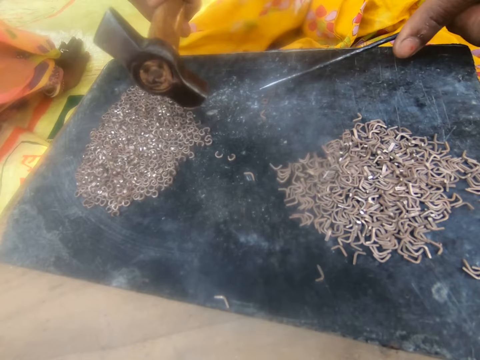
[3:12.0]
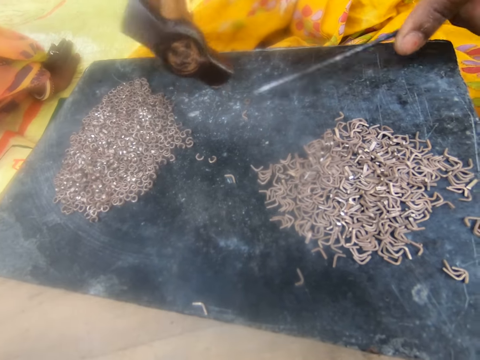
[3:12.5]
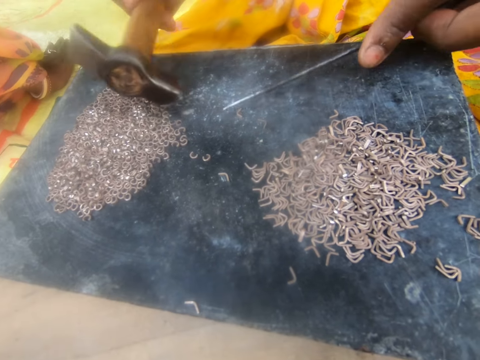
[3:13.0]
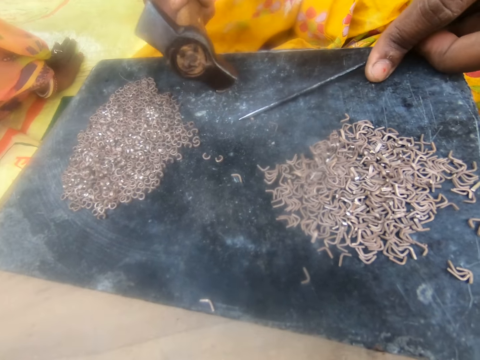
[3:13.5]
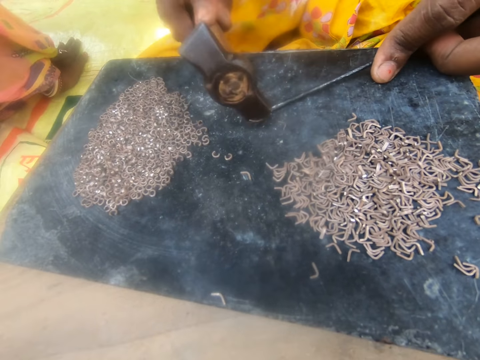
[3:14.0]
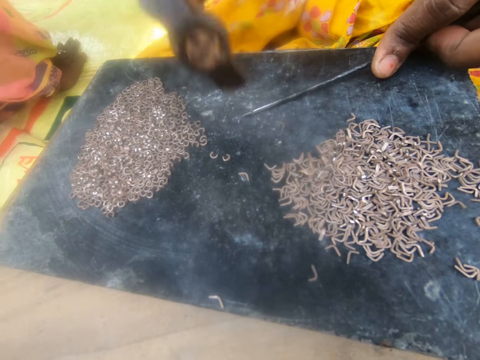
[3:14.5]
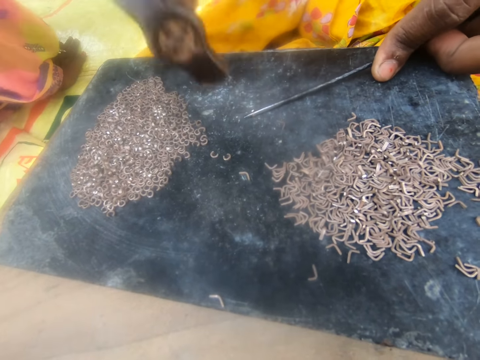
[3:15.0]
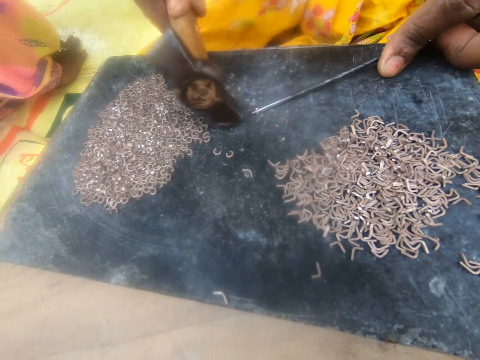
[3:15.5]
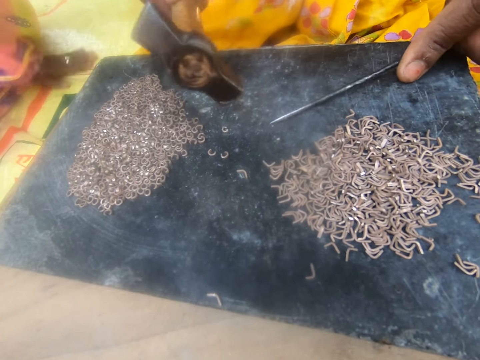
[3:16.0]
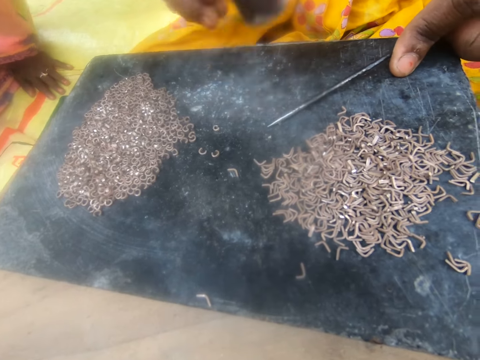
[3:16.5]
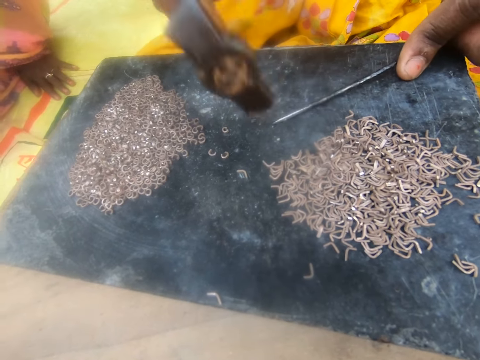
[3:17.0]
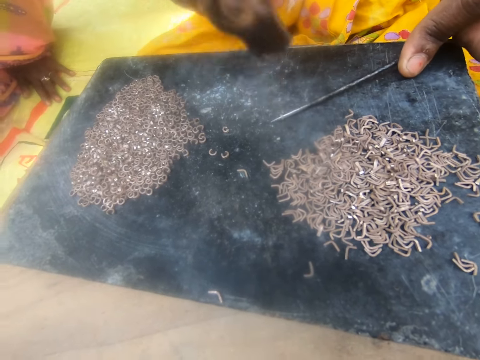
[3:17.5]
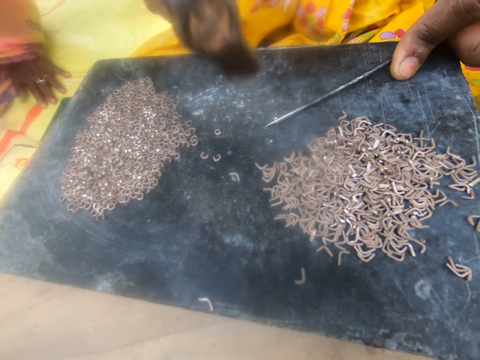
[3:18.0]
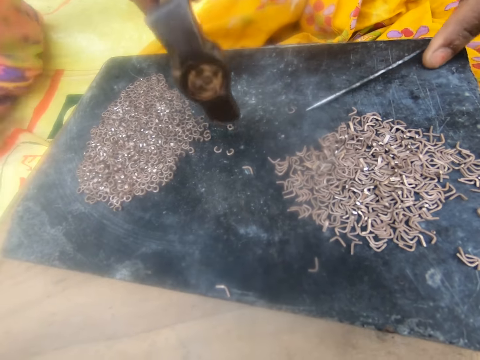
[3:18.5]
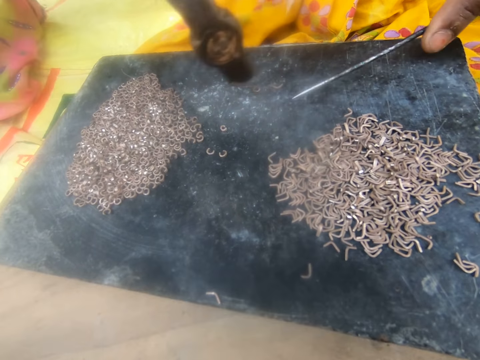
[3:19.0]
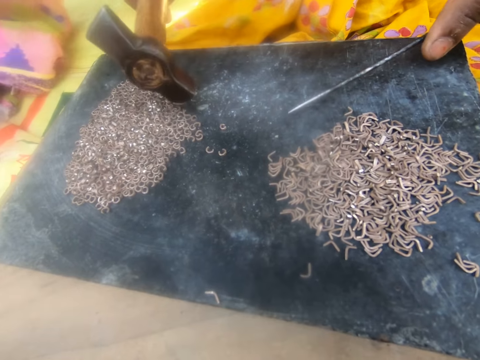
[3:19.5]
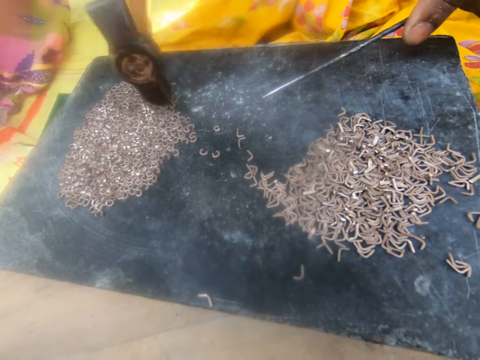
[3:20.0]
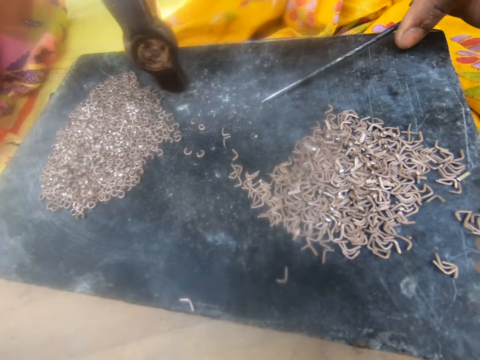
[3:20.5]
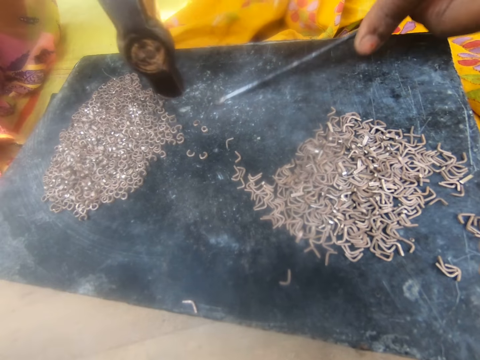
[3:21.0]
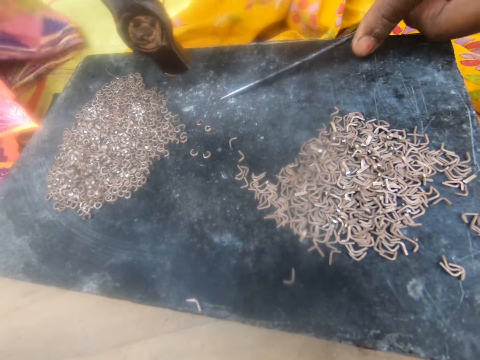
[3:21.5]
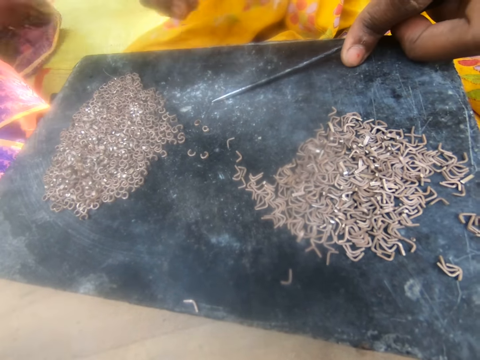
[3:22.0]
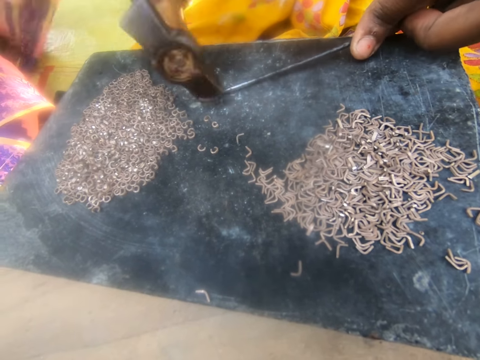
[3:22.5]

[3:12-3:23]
A lady moves the bent pin on the board with the hammer. The camera wearer pulls another piece of metal. The lady picks a pin on the board with the needle, presses the needle on the pin, and bends the metal pin with the hammer. The camera wearer bends the piece of metal and pulls another piece of metal. The lady moves the bent pin on the board with the hammer and picks a pin on the board with the needle. The camera wearer bends the piece of metal. The lady bends the metal pin with the hammer and moves the bent pin on the board with the hammer. The camera wearer pulls another piece of metal. The lady picks a pin on the board with the needle, presses the needle on the pin, and bends the metal pin with the hammer. The camera wearer bends the piece of metal.

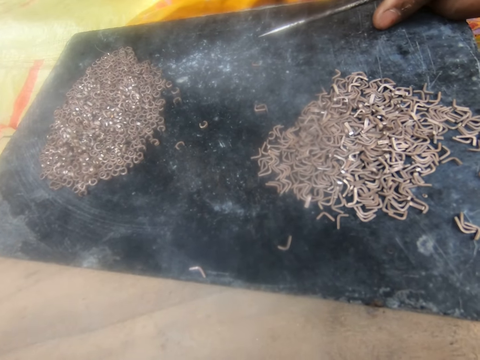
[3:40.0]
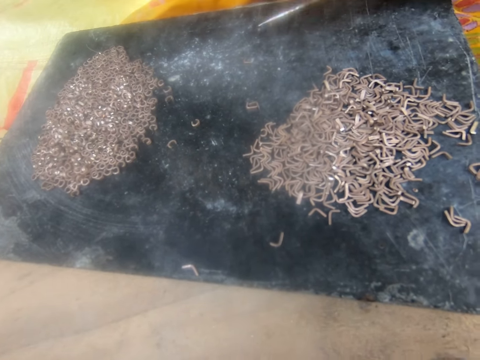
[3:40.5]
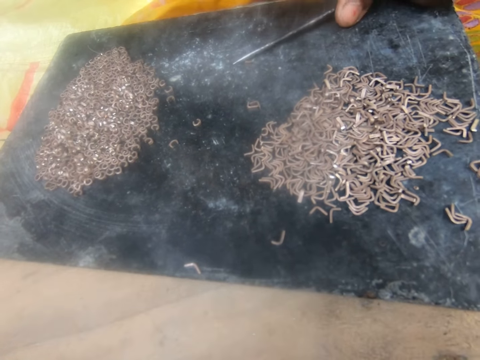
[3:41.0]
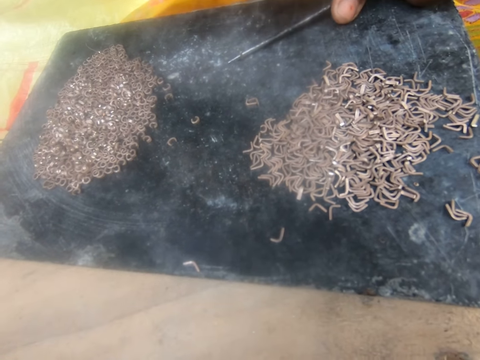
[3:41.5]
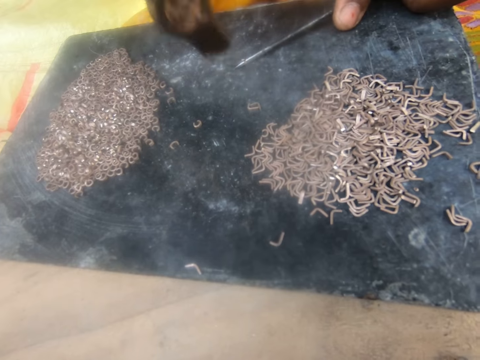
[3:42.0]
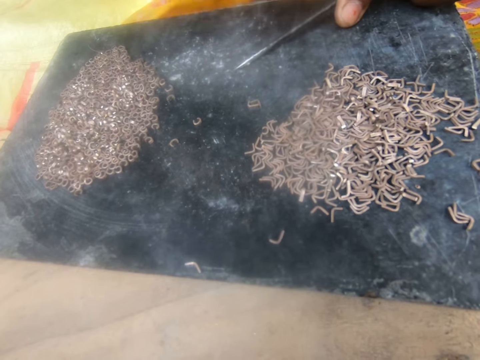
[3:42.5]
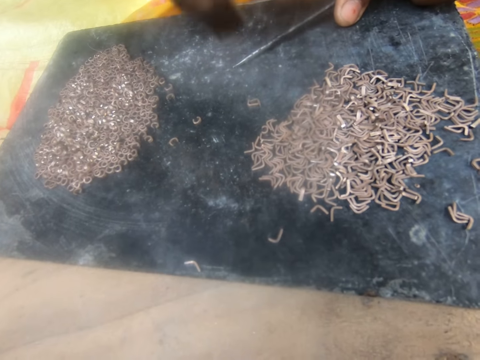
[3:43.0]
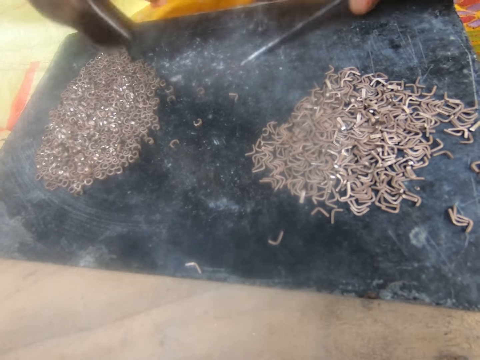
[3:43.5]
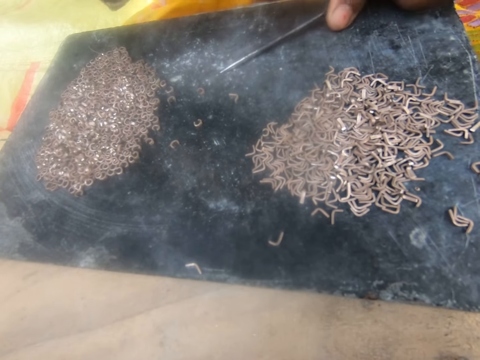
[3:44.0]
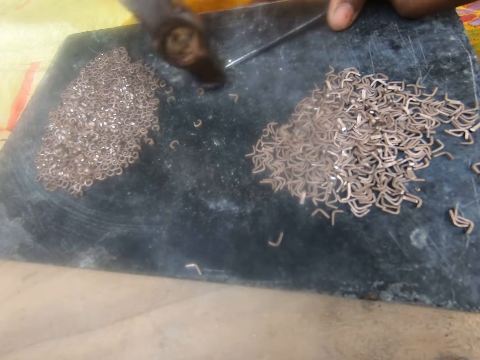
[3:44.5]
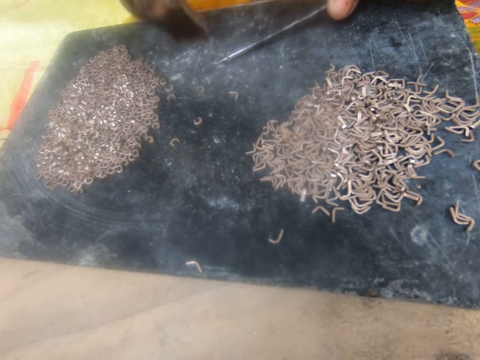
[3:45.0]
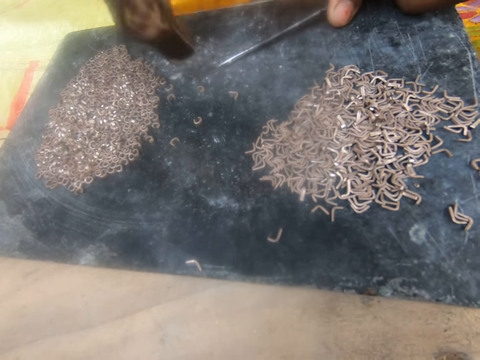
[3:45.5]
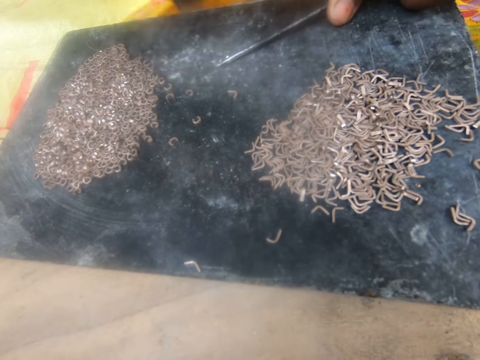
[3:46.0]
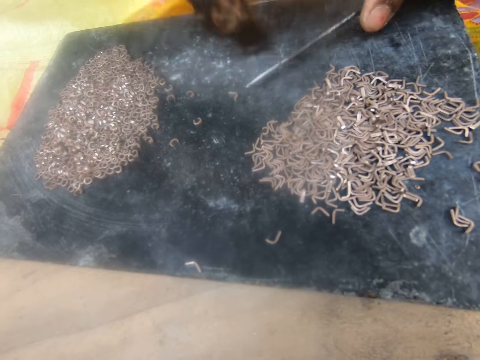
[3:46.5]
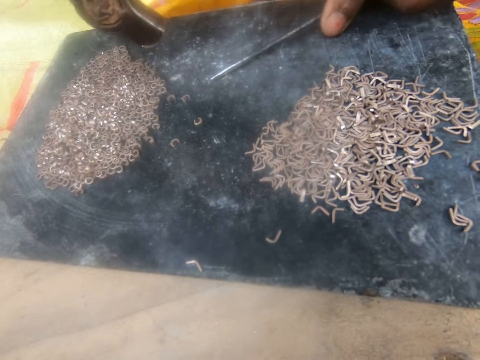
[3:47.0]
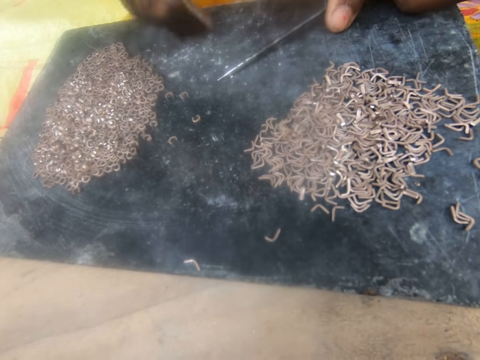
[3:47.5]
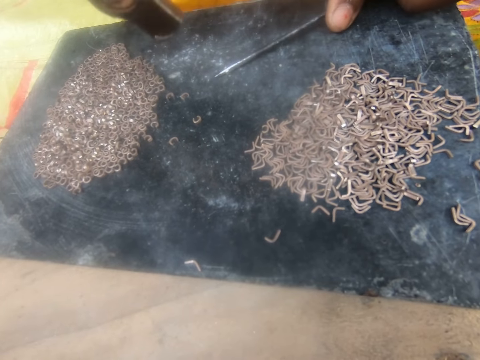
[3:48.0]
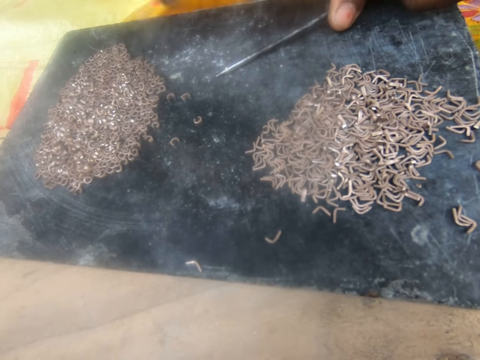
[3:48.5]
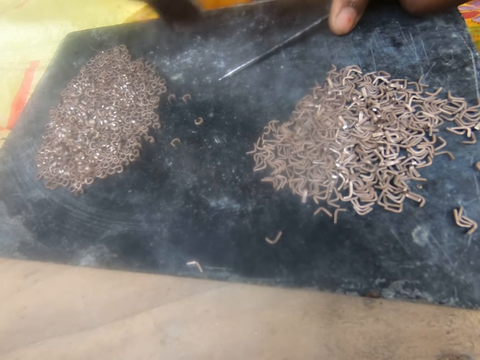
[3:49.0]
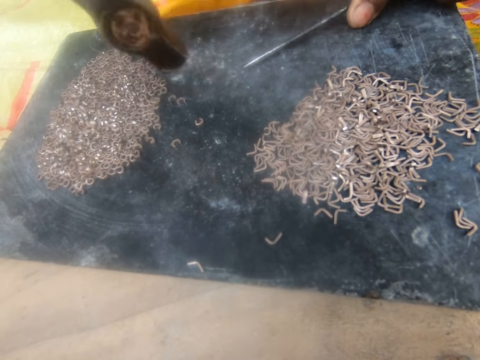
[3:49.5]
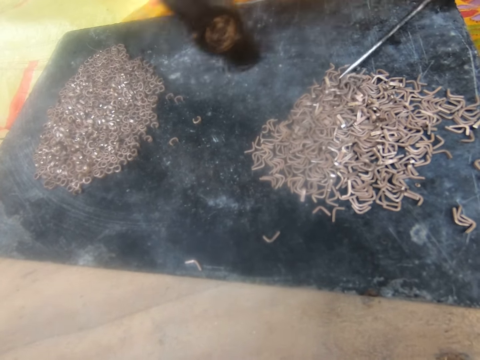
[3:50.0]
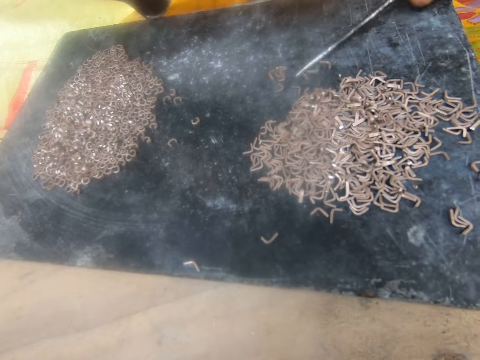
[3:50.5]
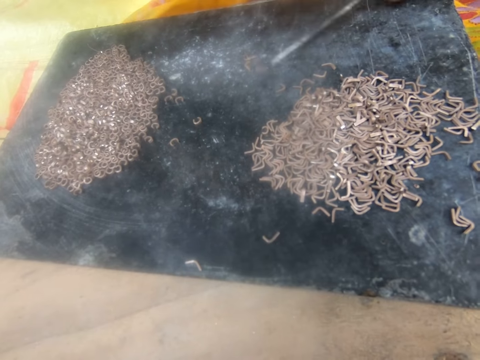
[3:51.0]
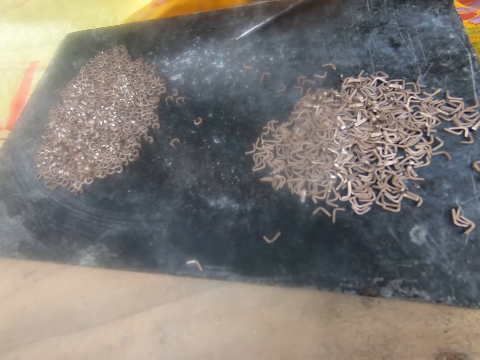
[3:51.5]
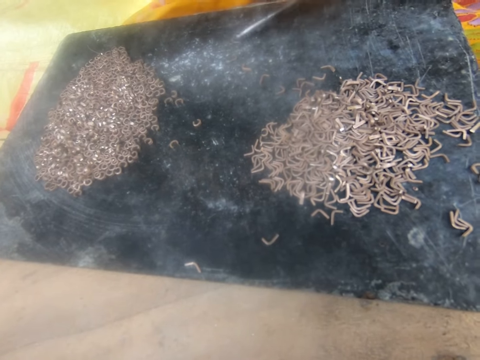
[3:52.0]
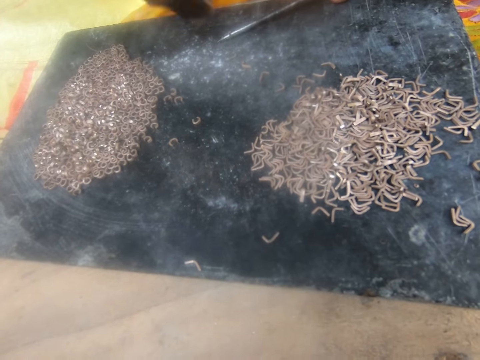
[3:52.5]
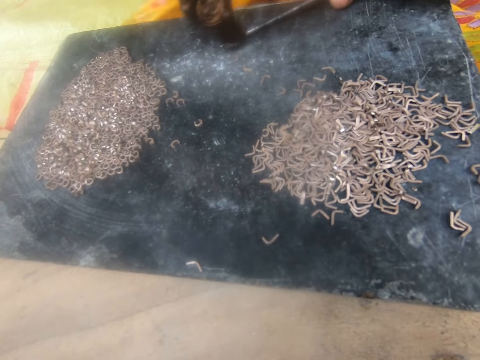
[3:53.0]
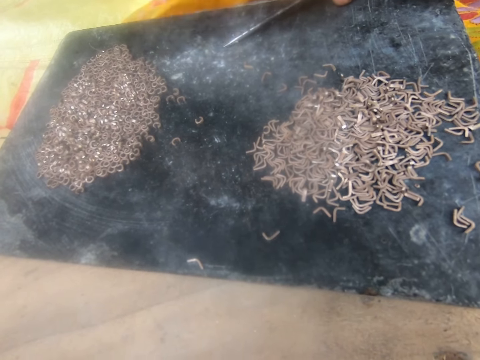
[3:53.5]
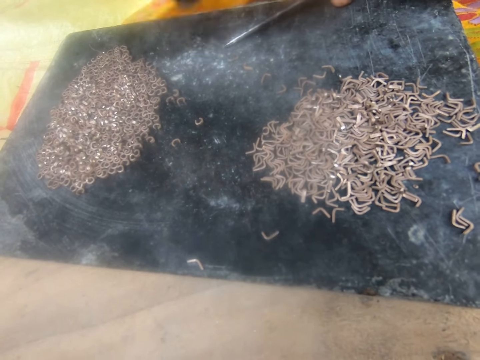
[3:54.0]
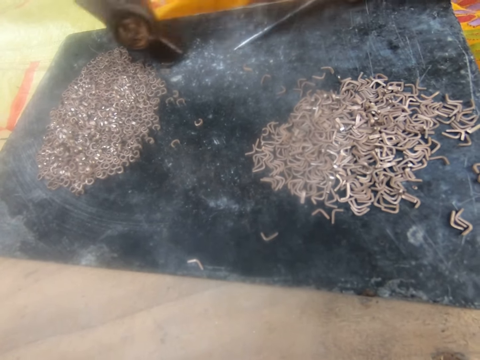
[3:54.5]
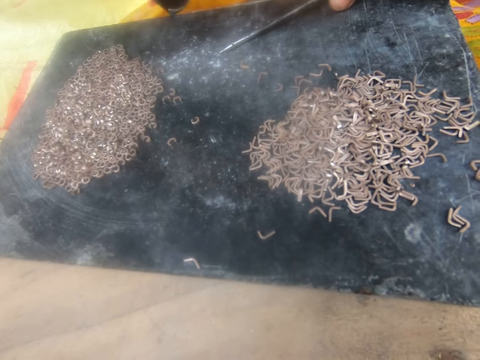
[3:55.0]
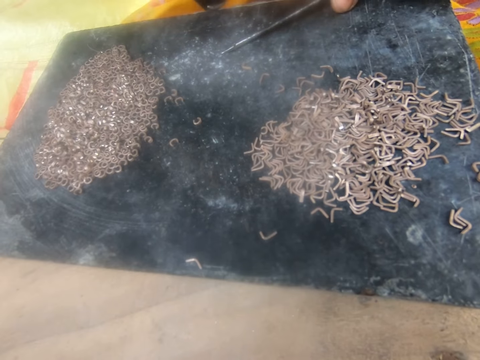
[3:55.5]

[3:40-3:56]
A lady bends the metal pin with the hammer. The camera wearer bends a piece of metal. The lady moves the bent pin on the board with the hammer. The camera wearer pulls another piece of metal. The lady picks a pin on the board with the needle and presses the needle on the pin. The camera wearer bends the piece of metal. The lady bends the metal pin with the hammer. The camera wearer pulls another piece of metal. The lady moves the bent pin on the board with the hammer, picks a pin on the board with the needle, and presses the needle on the pin. The camera wearer bends the piece of metal. The lady bends the metal pin with the hammer and moves the bent pin on the board with the hammer. The camera wearer pulls another piece of metal. The lady picks a pin on the board with the needle and presses the needle on the pin. The camera wearer bends the piece of metal. The lady bends the metal pin with the hammer and moves the bent pin on the board with the hammer. The camera wearer pulls another piece of metal.
